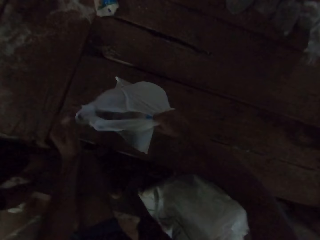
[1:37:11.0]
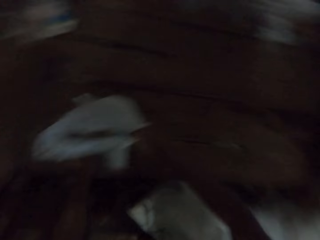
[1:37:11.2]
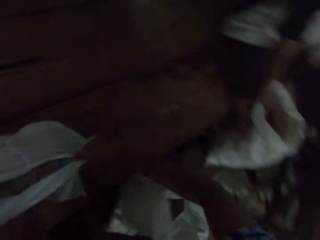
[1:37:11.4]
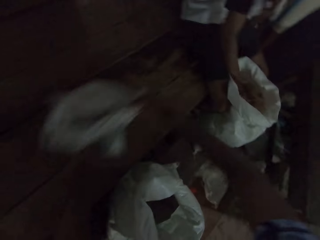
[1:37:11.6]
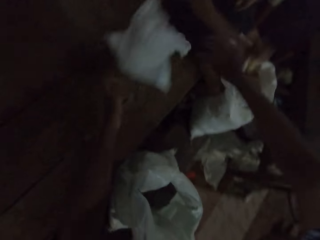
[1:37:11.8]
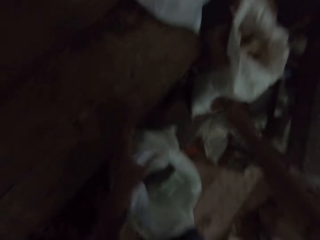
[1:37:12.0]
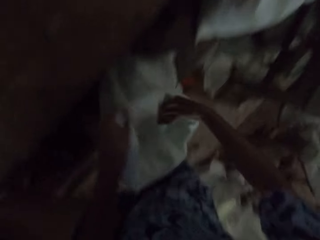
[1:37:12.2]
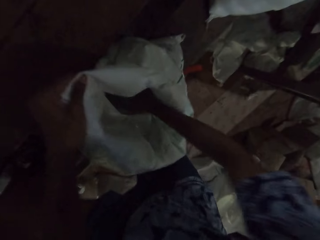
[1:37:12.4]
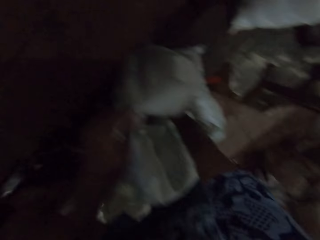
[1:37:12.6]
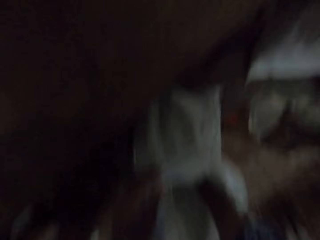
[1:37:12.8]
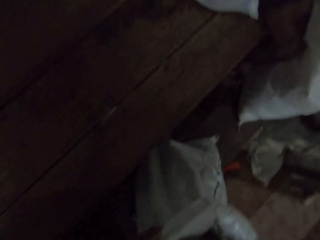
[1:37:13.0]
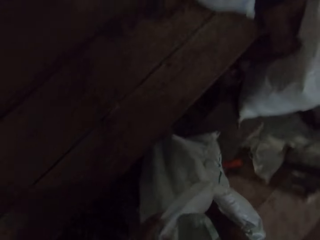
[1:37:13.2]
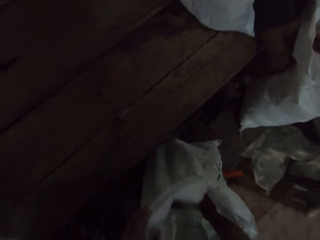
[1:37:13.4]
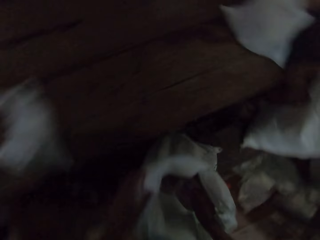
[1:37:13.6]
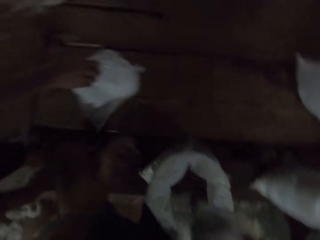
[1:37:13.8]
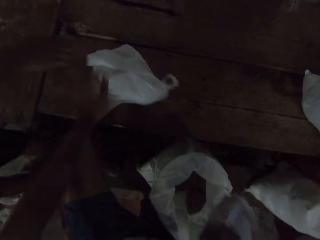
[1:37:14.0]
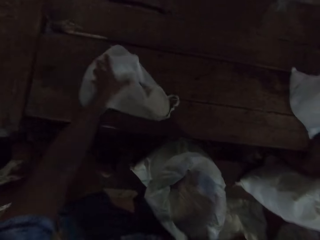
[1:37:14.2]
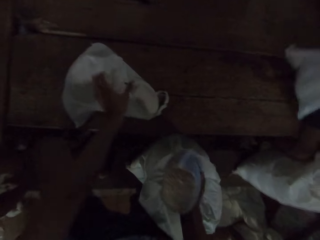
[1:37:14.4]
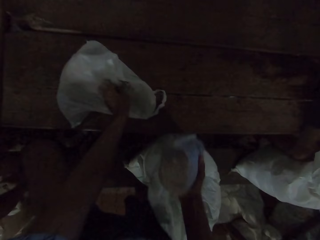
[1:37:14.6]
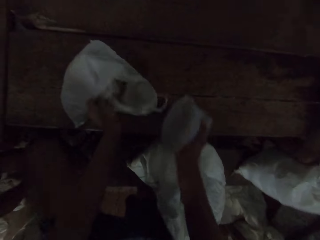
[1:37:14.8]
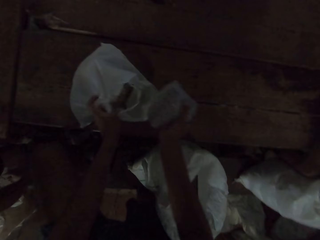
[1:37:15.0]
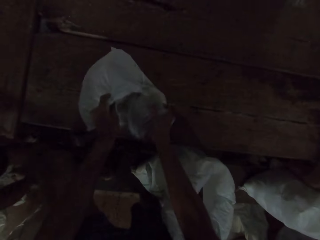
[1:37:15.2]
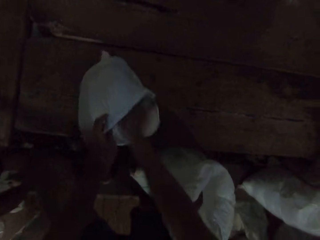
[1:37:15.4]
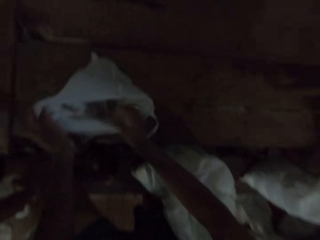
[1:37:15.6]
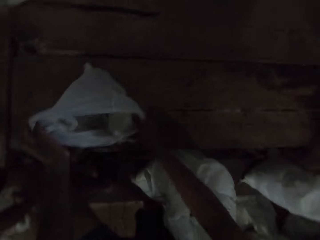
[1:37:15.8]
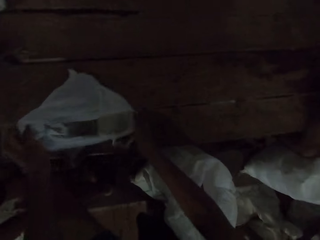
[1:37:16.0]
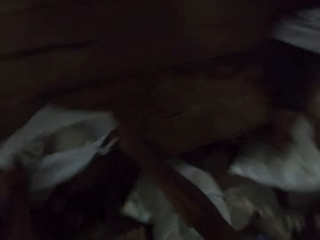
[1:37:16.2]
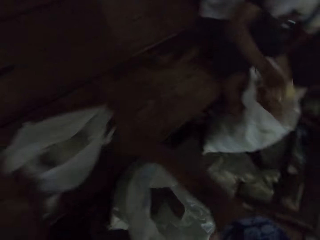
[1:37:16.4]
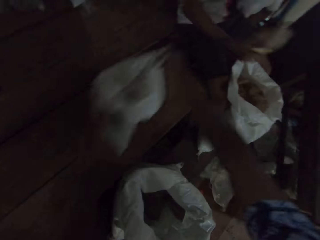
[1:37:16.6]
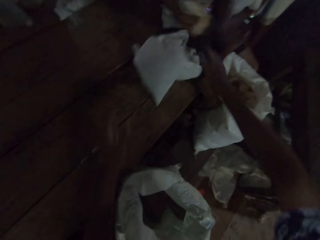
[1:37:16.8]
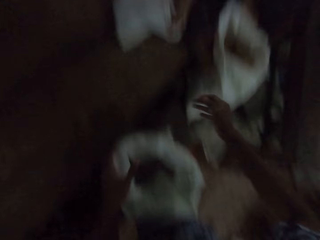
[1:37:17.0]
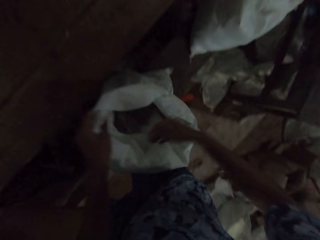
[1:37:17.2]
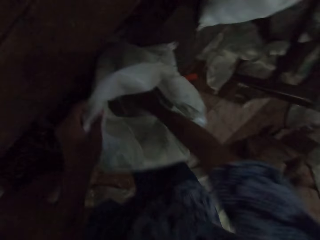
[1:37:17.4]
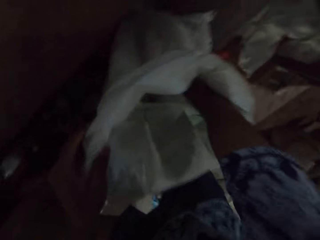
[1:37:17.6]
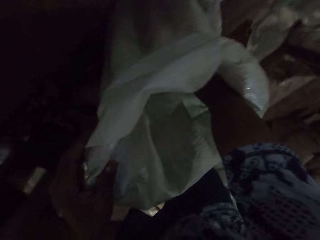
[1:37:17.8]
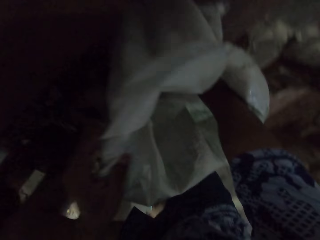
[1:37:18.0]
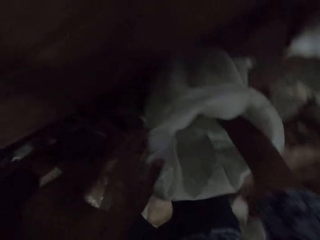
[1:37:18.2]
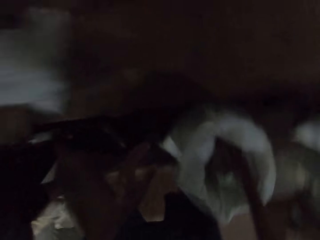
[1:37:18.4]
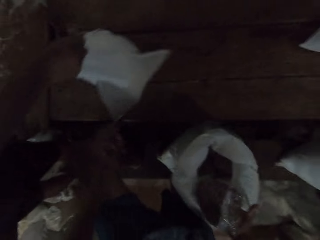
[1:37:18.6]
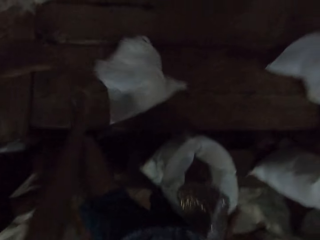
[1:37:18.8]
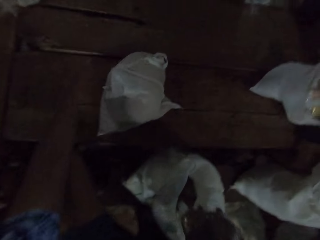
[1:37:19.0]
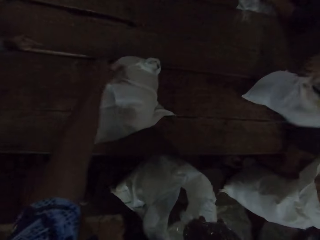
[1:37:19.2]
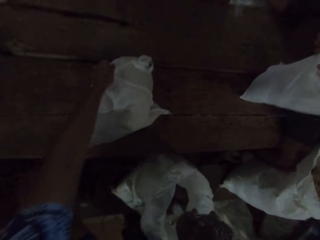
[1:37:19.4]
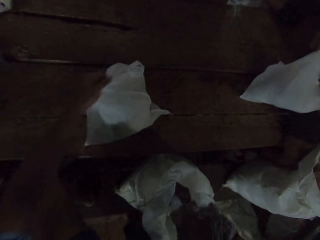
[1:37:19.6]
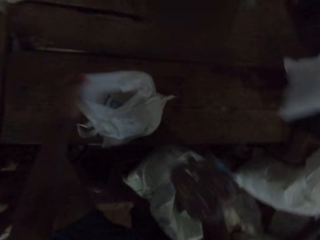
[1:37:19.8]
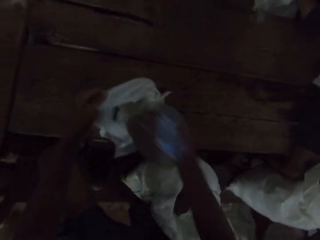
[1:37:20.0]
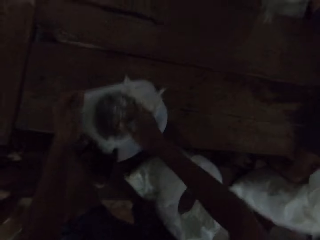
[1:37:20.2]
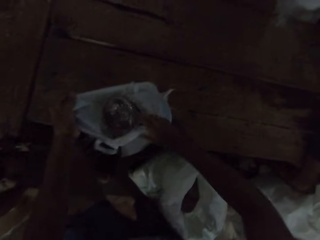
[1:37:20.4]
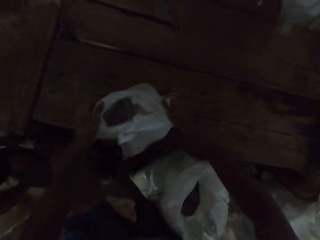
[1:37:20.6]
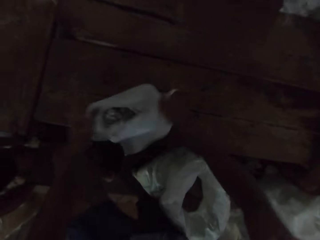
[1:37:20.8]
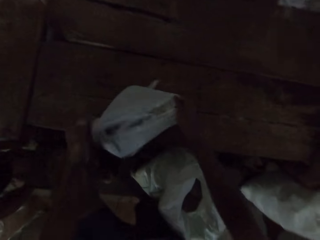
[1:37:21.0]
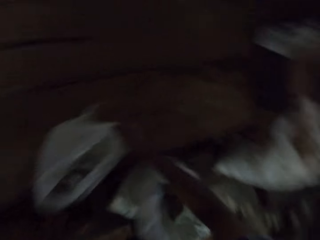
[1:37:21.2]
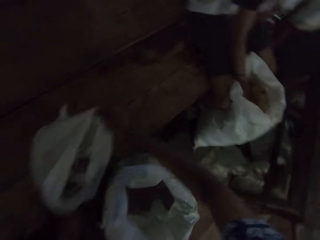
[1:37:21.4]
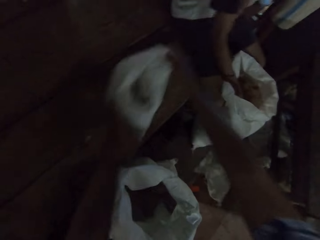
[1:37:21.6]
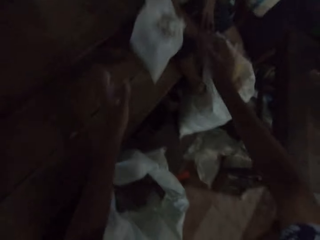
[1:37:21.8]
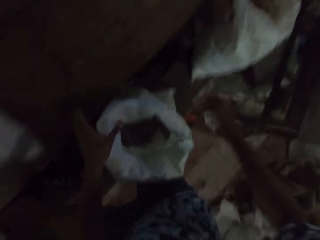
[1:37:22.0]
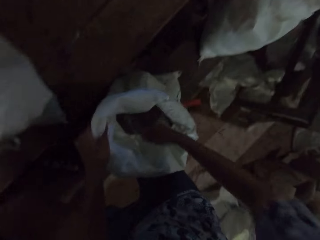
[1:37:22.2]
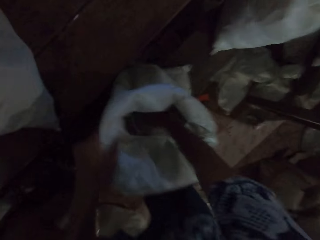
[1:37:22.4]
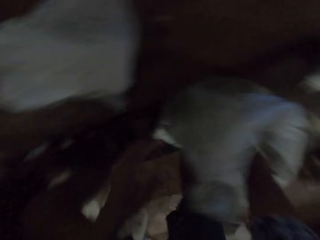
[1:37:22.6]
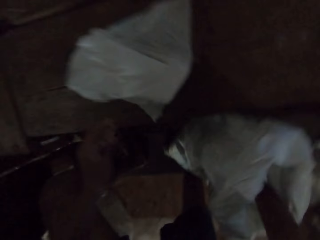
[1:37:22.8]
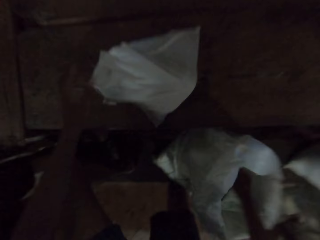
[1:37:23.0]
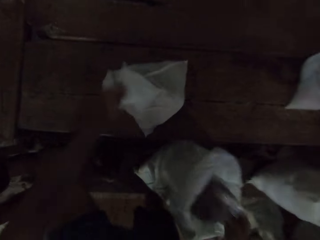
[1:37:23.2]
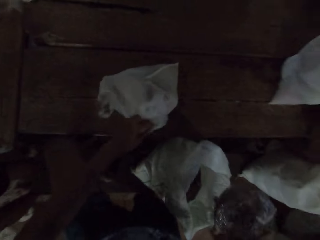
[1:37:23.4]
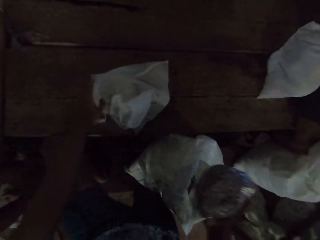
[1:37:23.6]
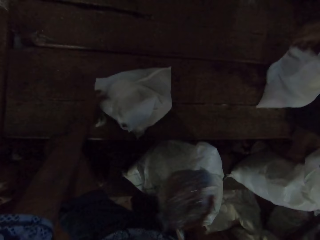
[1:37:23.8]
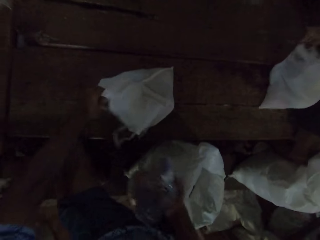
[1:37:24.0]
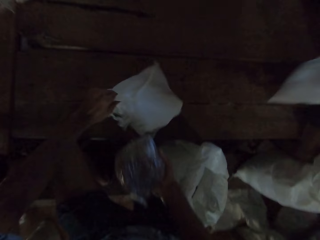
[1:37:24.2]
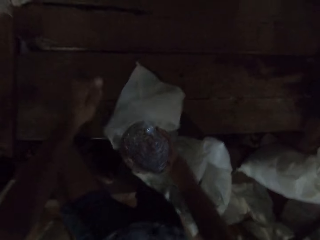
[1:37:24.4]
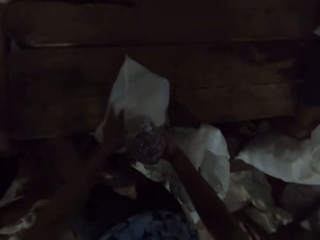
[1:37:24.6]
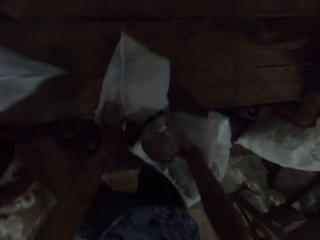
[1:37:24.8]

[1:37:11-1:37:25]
The camera wearer adjusts the nylon bag on the table with both hands. He pushes away the paper bag. He picks a pack of beans from the bag with his right hand. A man drops a nylon bag on the table with his right hand. The camera wearer puts the pack in the nylon bag or paper bag with his right hand. He adjusts the nylon bag on the table with both hands. He pushes away the paper bag. Another man picks a pack from the bag with his right hand. The camera wearer picks a pack of beans from the bag with his right hand. The first man drops a nylon bag on the table with his right hand. The camera wearer puts the pack in the nylon bag with his right hand. He adjusts the nylon bag on the table with both hands. He pushes away the paper bag. He picks a pack of beans from the bag with his right hand. The first man drops a nylon bag on the table with his right hand. The camera wearer puts the pack in the nylon bag with his right hand.

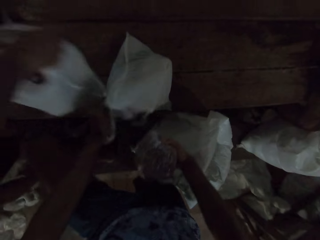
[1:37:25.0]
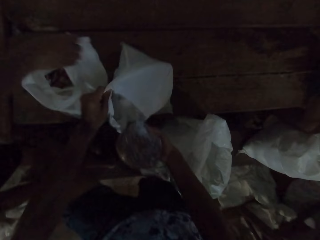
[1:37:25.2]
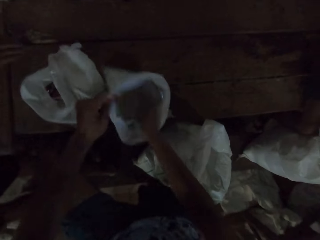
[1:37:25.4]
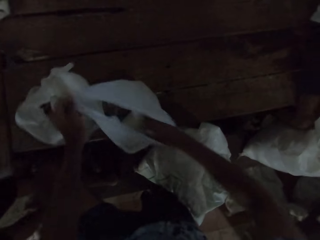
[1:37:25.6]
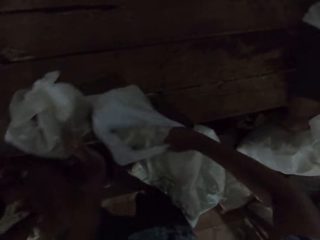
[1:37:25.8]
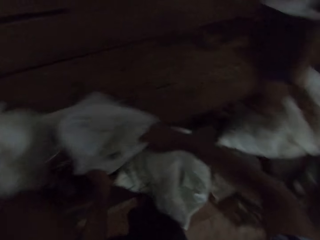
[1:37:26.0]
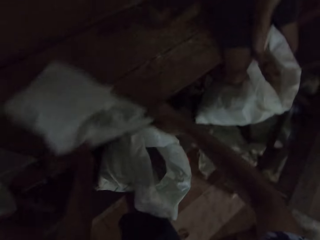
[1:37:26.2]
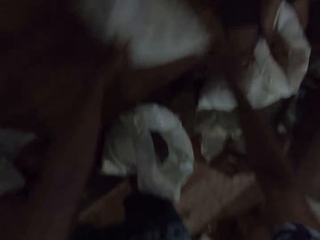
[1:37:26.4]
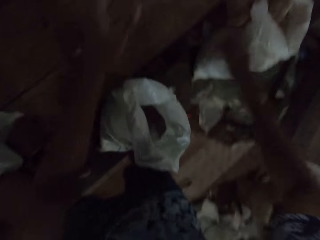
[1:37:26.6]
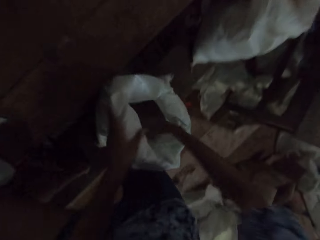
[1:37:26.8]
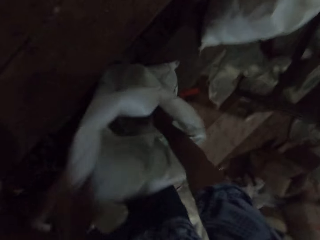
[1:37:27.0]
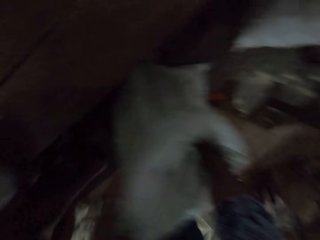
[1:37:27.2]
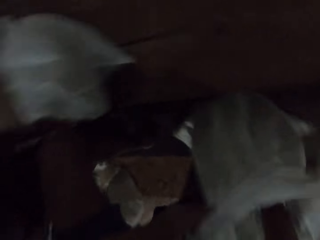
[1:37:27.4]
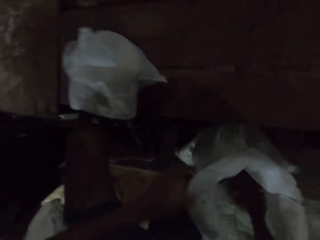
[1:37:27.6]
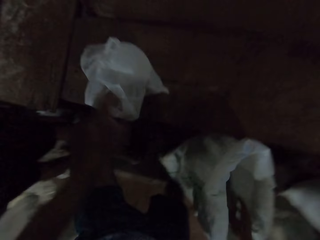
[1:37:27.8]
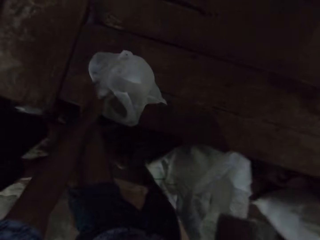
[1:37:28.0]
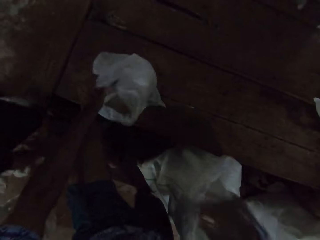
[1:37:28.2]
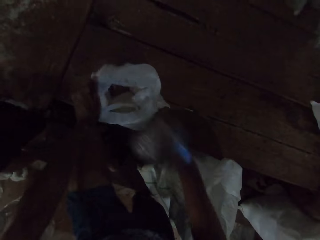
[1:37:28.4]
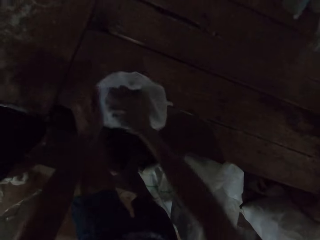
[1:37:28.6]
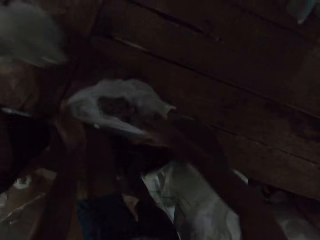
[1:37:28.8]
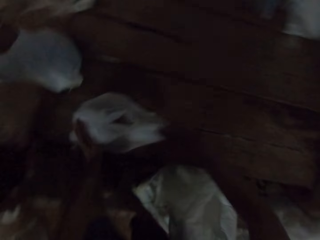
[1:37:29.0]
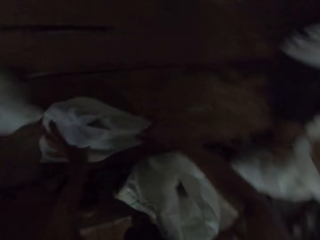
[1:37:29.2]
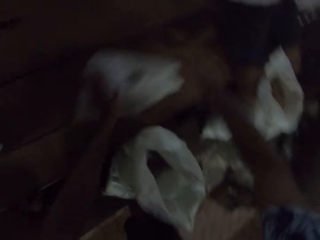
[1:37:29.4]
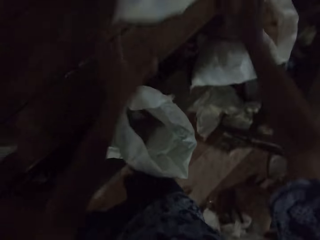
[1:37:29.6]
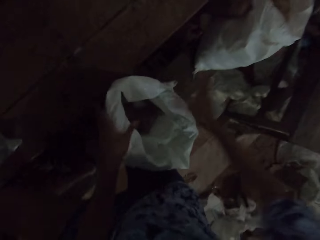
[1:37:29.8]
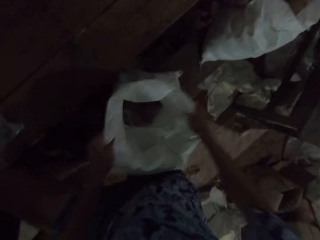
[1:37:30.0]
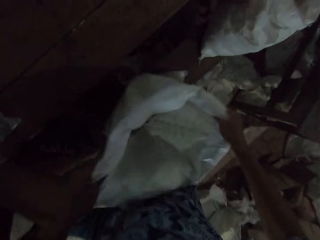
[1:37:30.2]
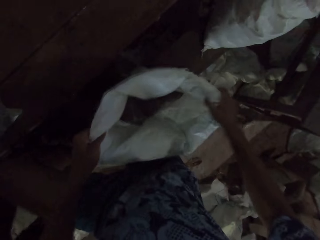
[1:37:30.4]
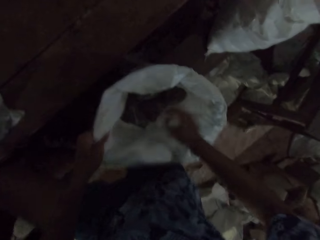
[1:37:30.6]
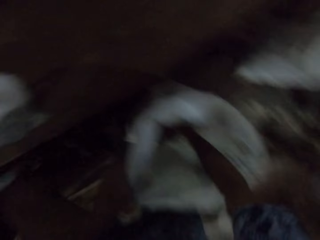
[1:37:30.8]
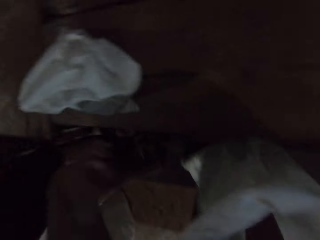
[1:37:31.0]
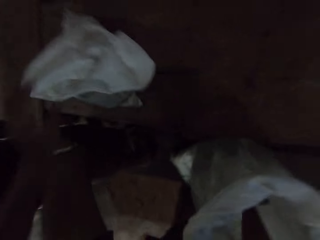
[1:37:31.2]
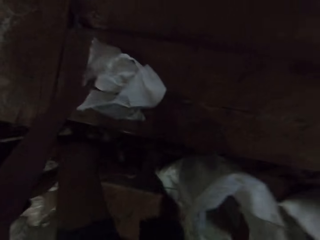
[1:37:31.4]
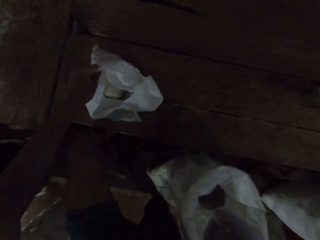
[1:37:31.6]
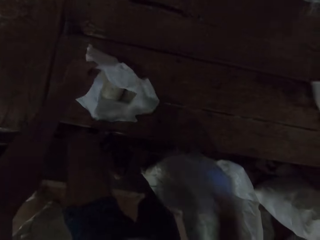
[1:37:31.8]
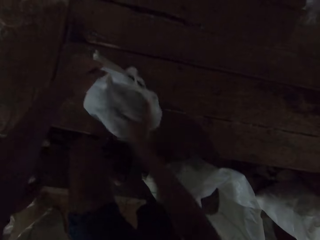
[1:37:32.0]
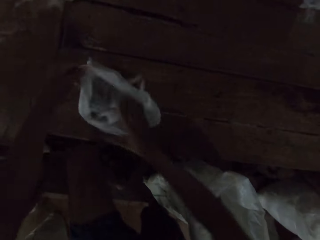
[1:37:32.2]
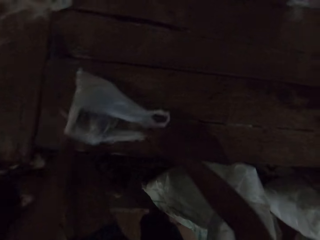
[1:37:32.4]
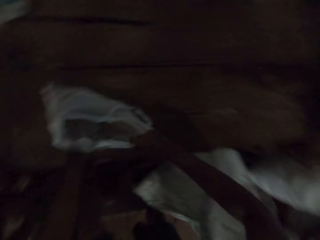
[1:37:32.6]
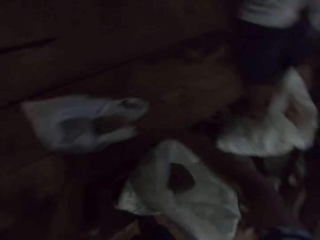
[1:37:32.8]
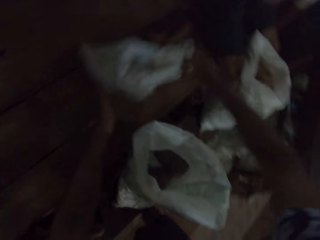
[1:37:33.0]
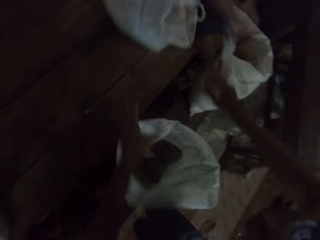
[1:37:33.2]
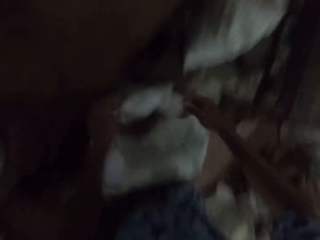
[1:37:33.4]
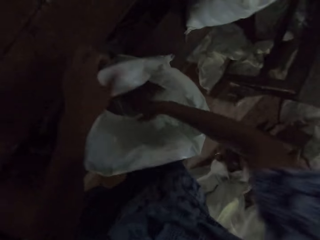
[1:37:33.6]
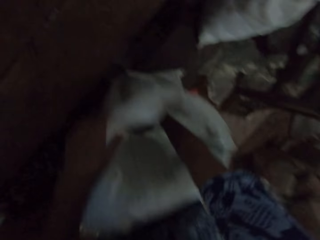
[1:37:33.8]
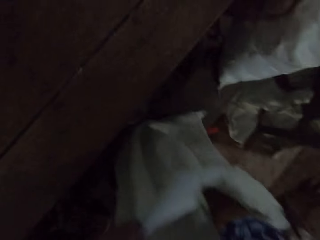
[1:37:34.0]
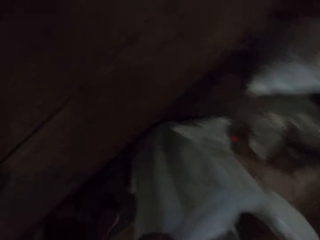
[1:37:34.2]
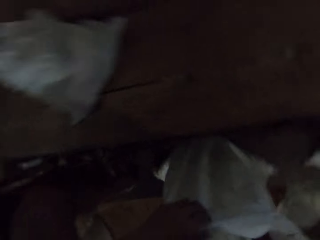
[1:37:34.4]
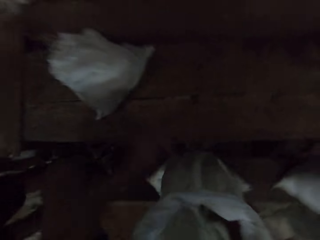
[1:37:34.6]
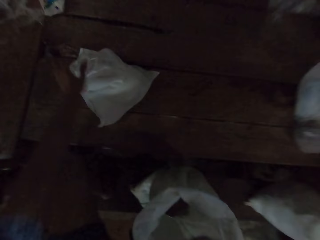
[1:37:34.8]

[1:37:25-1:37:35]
A man drops a nylon bag on the table with his right hand. The camera wearer puts beans on the paper bag. He adjusts the nylon bag on the table with both hands. He pushes away the paper bag. He picks a pack of beans from the bag with his right hand. He puts the pack in the nylon bag or paper bag with his right hand. The man drops a nylon bag on the table with his right hand. The camera wearer adjusts the nylon bag on the table with both hands. He pushes away the paper bag. He picks a pack of beans from the bag with his right hand. He puts the pack in the nylon bag with his right hand. He adjusts the nylon bag on the table with both hands. He pushes away the paper bag. He picks a pack from the bag with his right hand.
